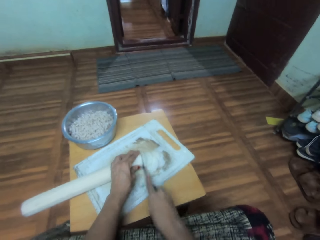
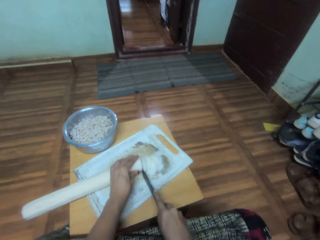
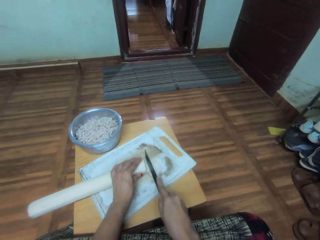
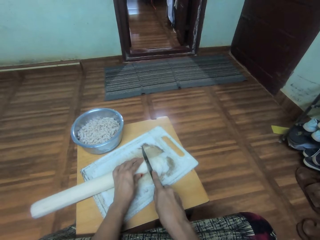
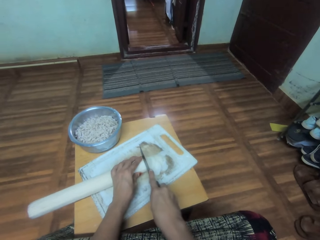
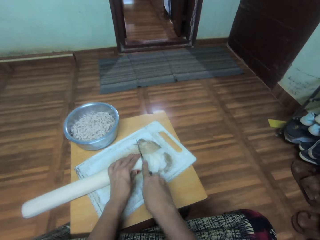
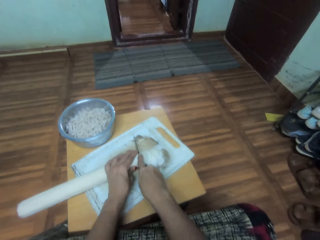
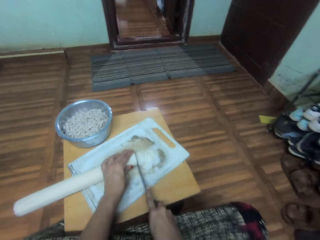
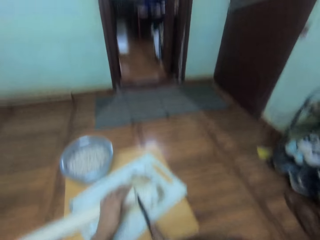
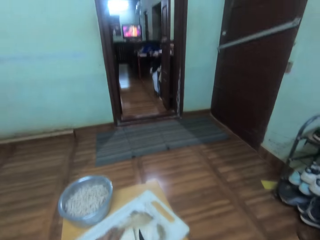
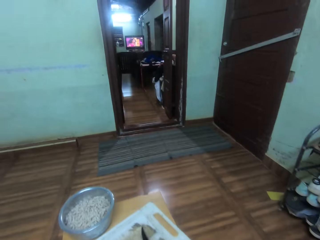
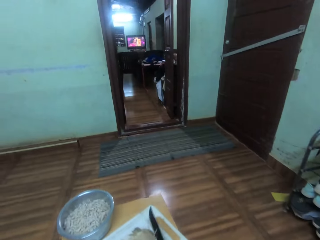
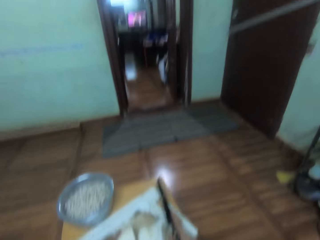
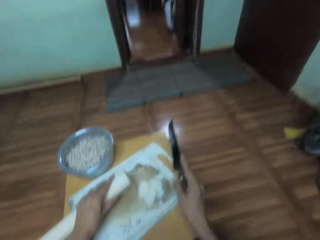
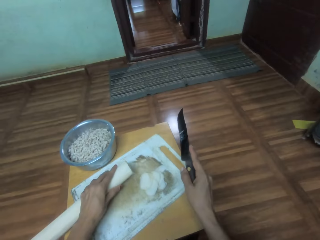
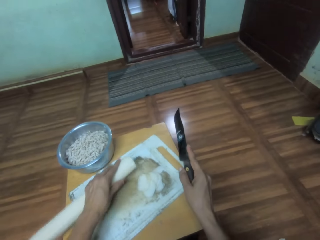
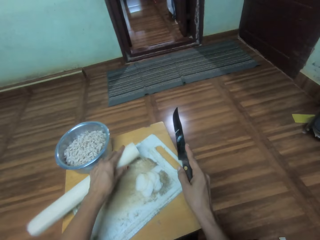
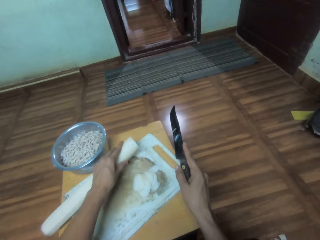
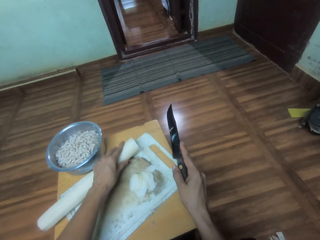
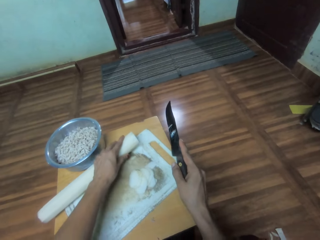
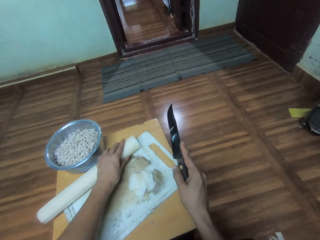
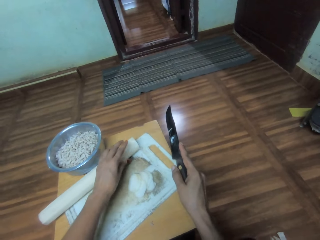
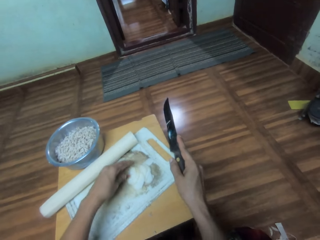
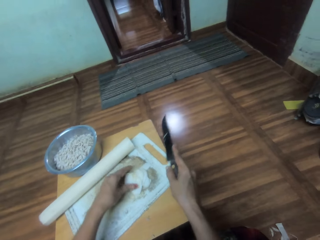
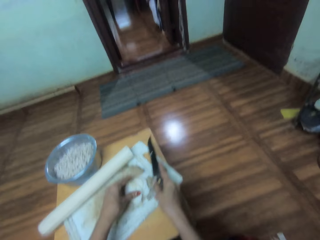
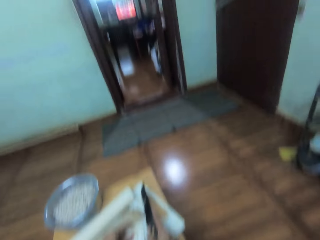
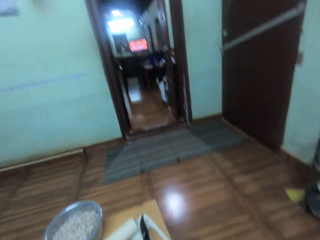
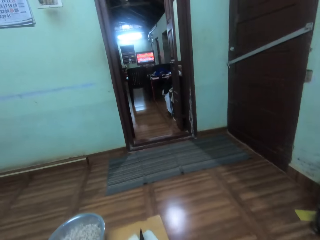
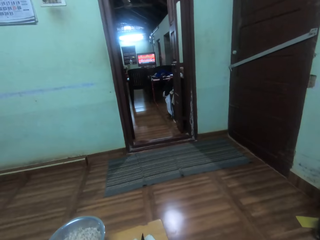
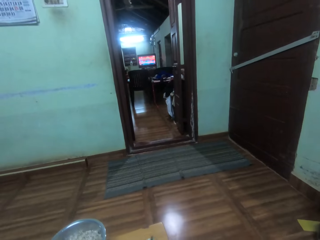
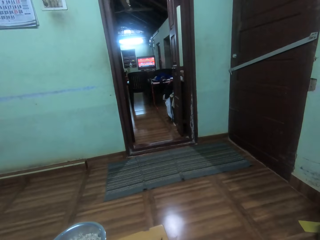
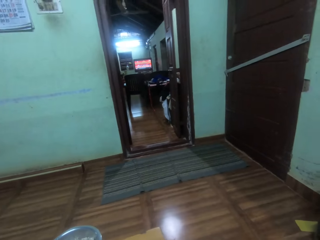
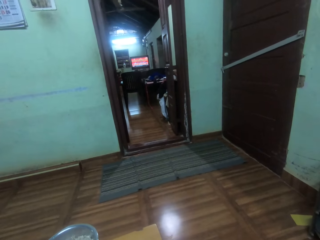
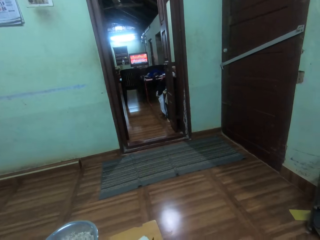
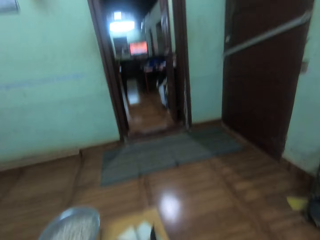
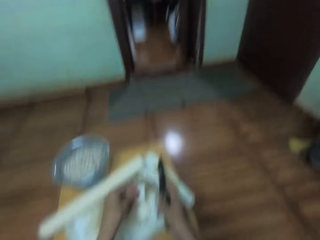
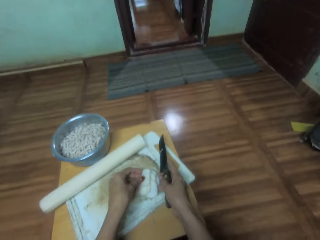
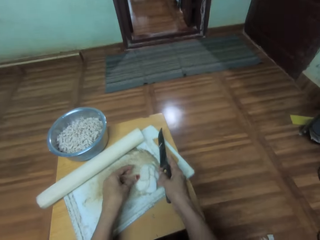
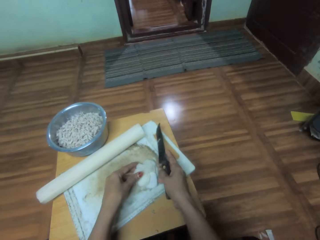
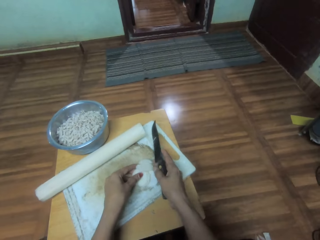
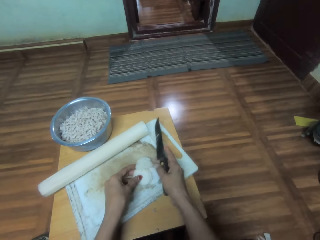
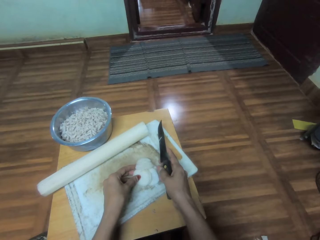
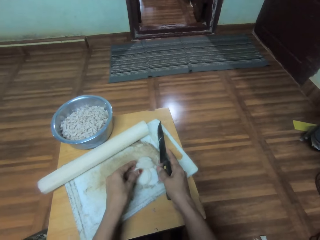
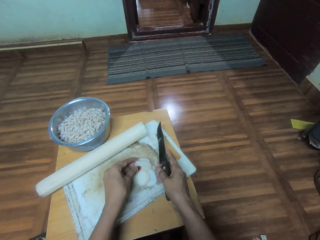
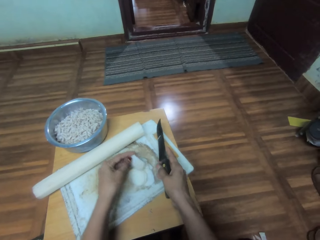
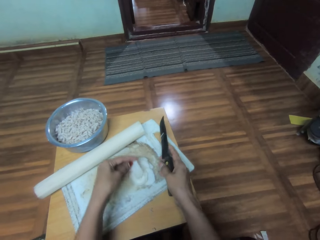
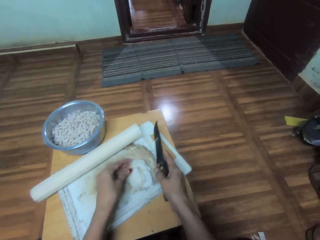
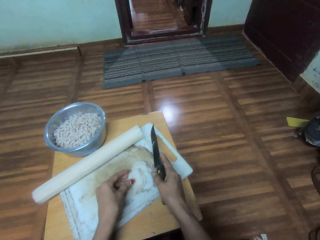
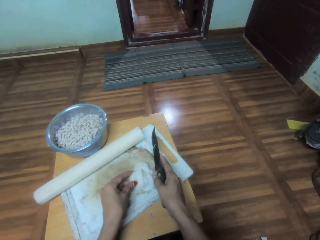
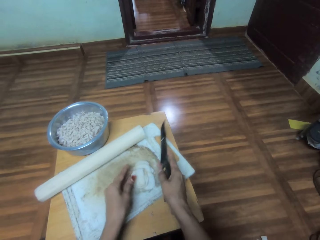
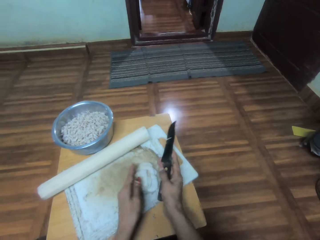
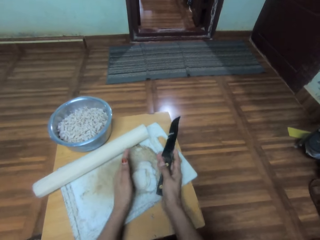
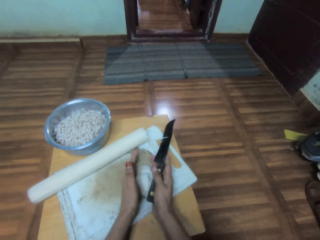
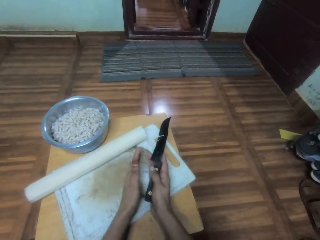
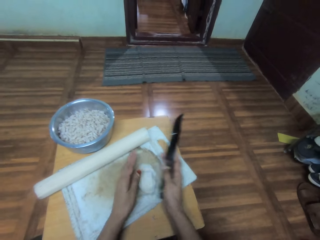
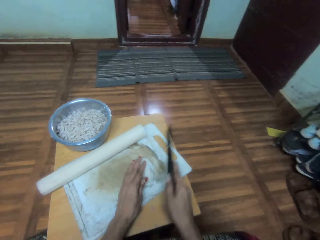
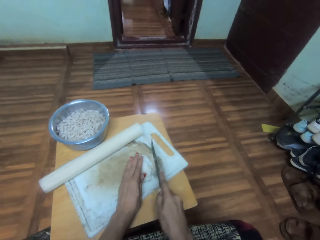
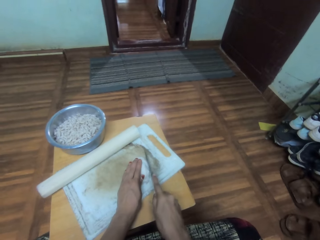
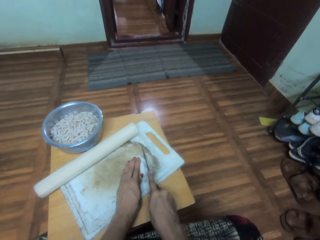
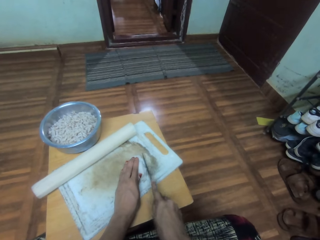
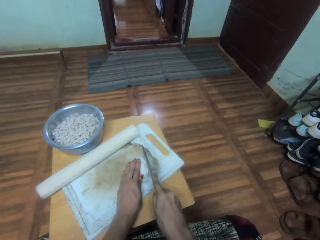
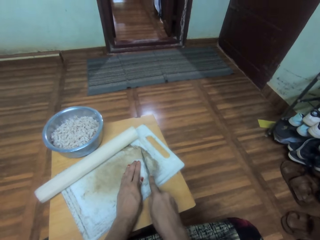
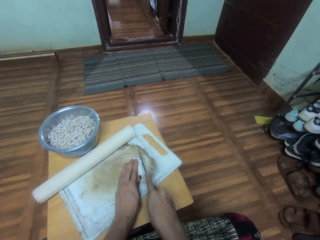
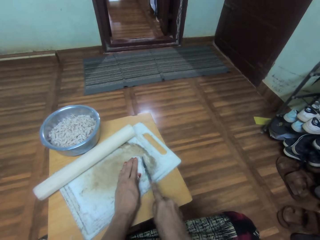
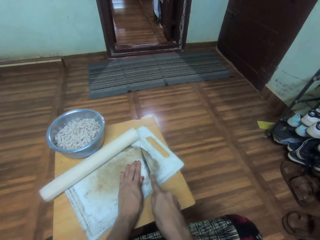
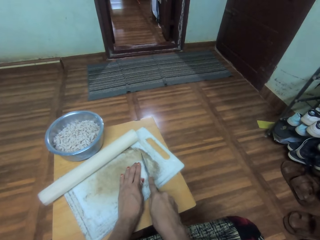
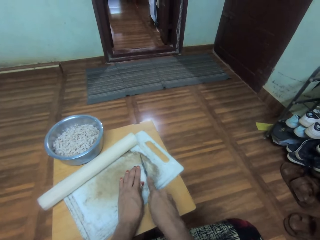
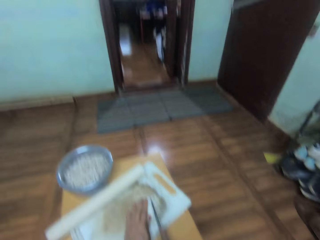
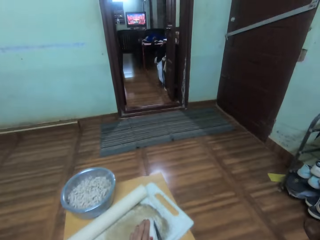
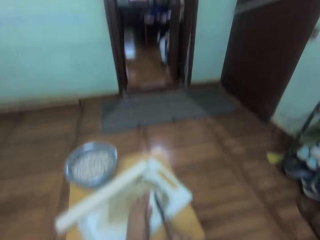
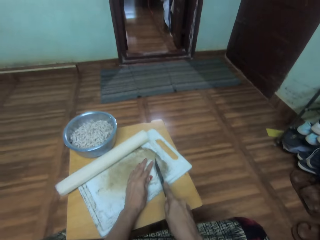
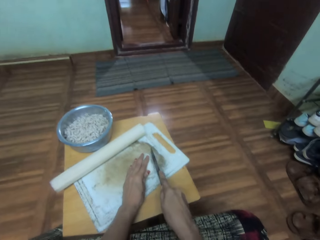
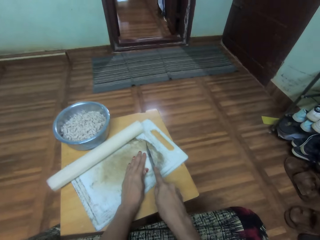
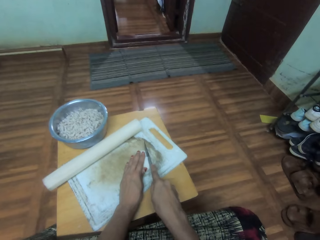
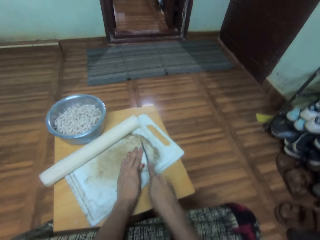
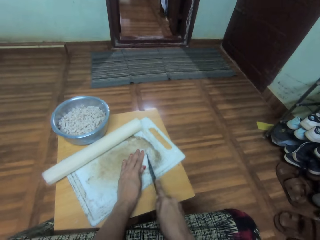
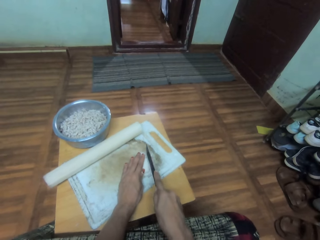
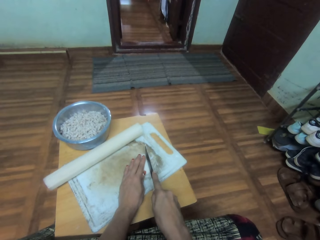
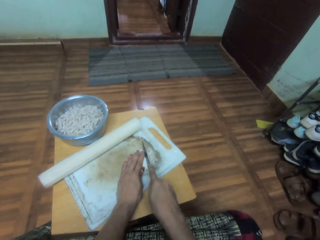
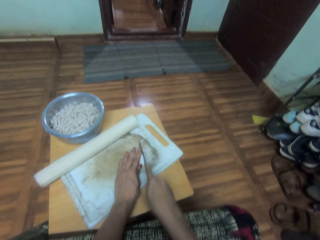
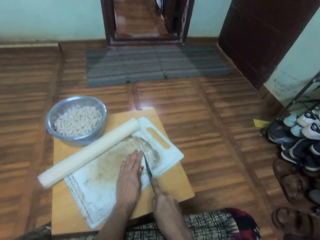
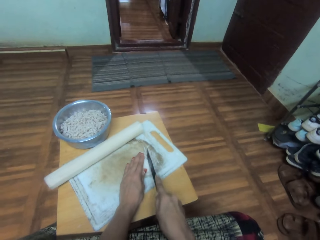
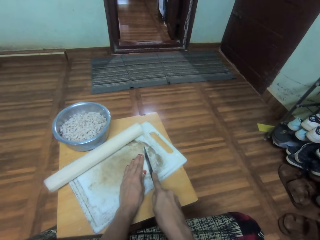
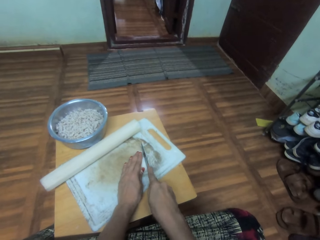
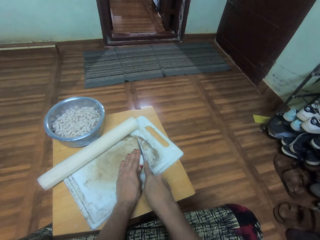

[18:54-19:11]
The camera wearer moves something on the chop board. They arrange something on the chop board. They put the object aside. They chop something on the chopping board using a knife.

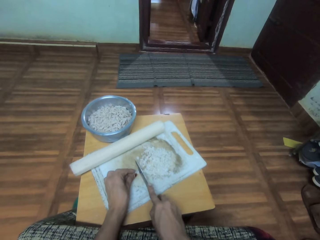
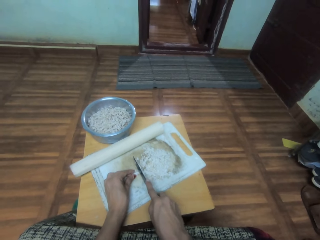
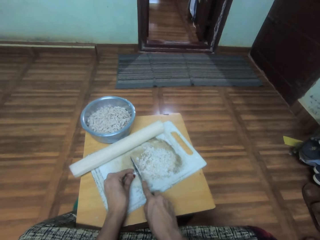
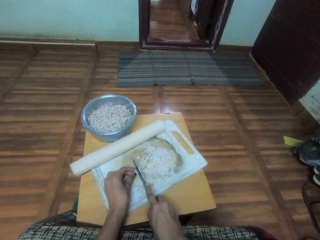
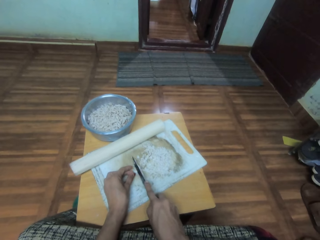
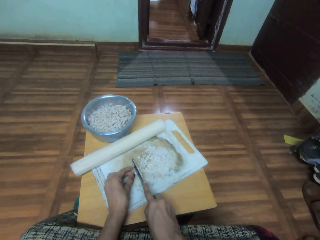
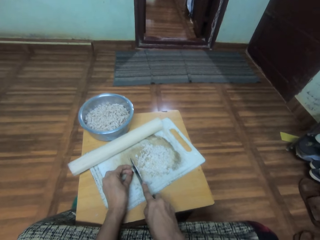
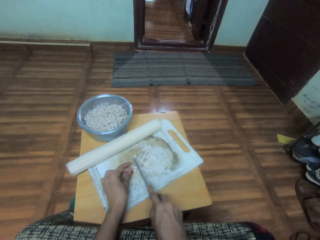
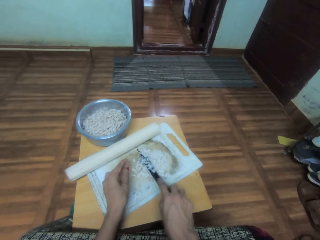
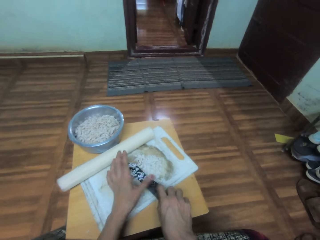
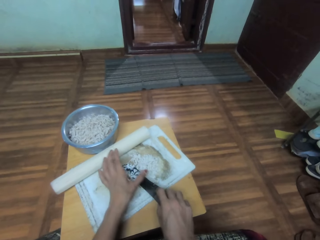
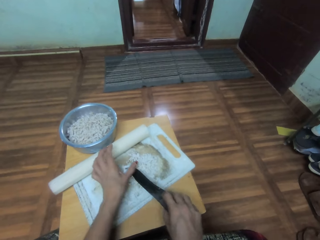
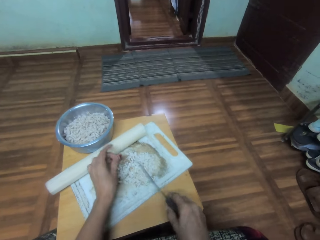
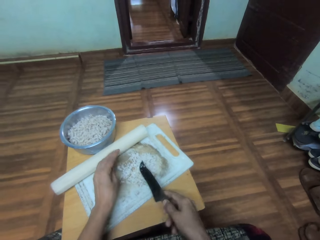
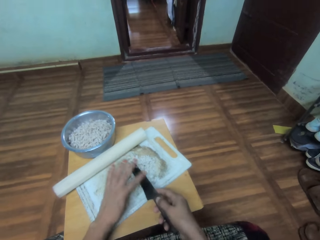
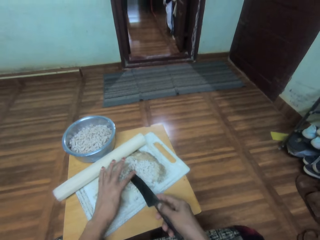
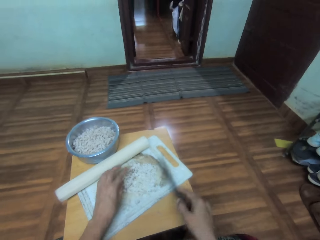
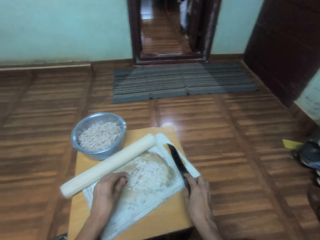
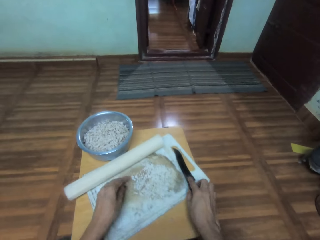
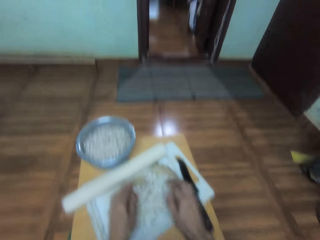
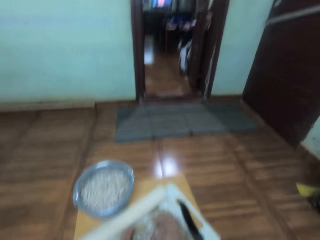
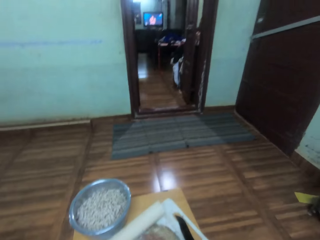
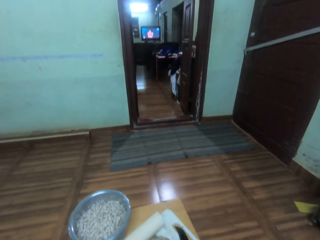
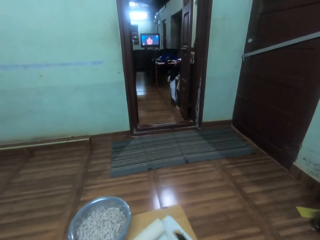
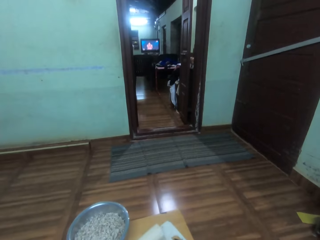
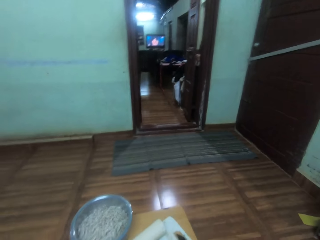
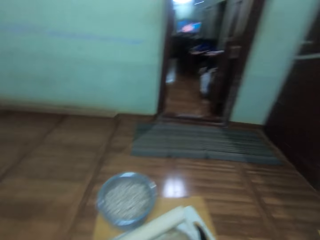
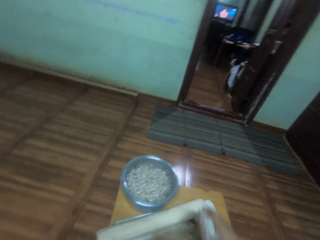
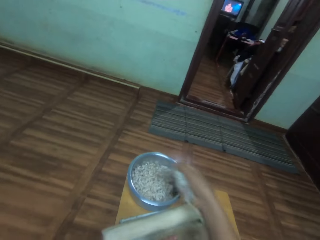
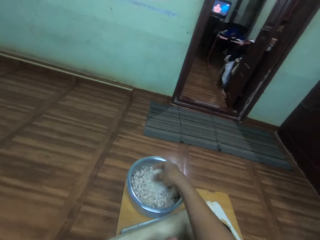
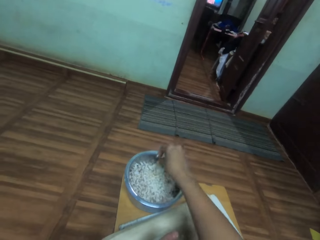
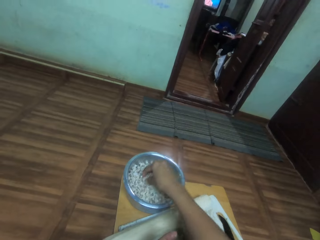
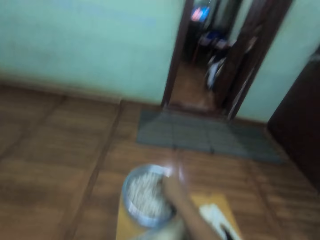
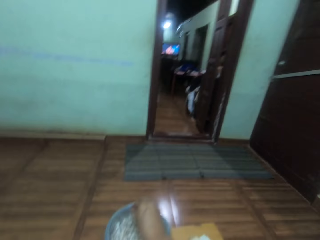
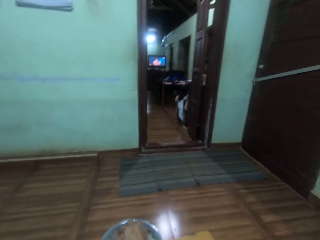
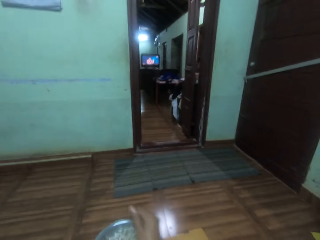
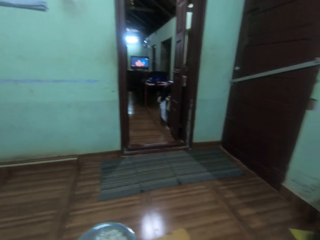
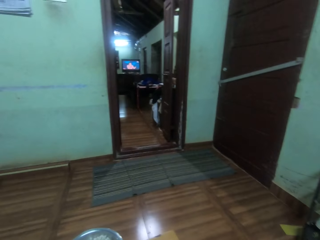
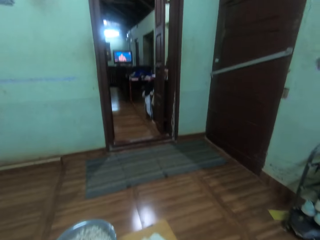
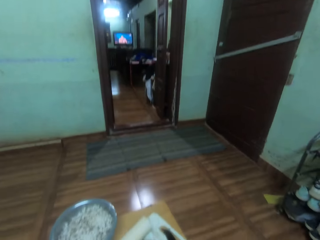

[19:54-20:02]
The camera wearer removes something from the knife. They put the knife on the chopping board. They scoop something from the chopping board. They put something in the pot or bowl.
